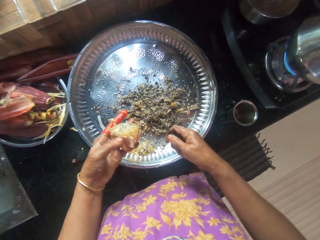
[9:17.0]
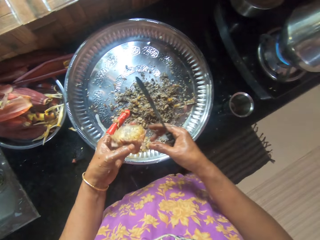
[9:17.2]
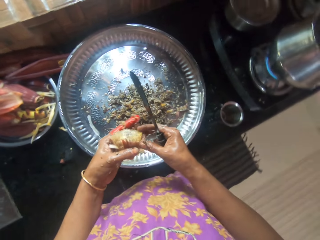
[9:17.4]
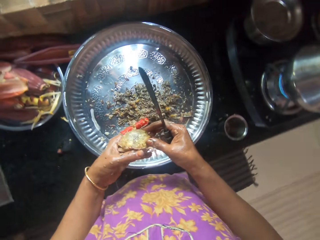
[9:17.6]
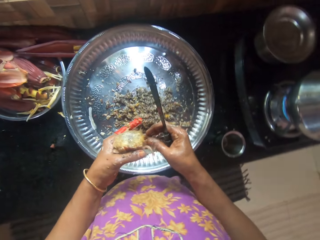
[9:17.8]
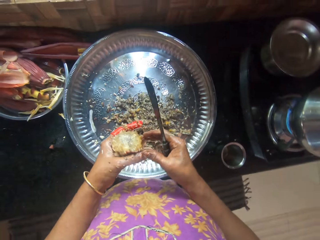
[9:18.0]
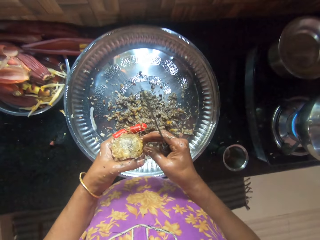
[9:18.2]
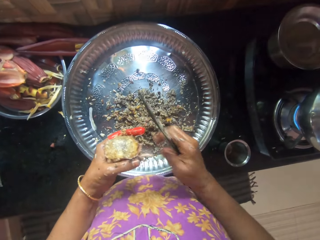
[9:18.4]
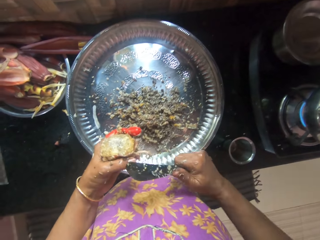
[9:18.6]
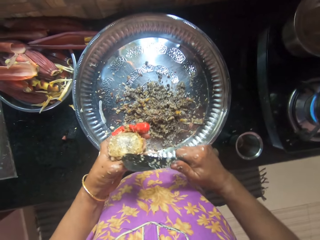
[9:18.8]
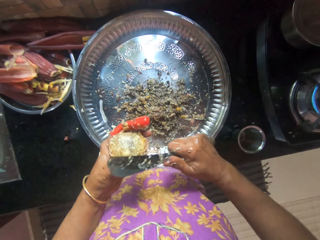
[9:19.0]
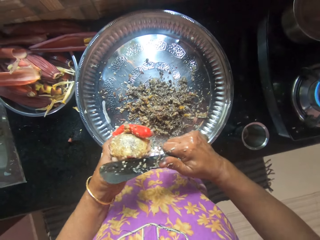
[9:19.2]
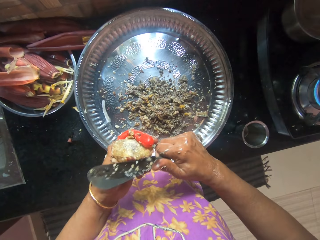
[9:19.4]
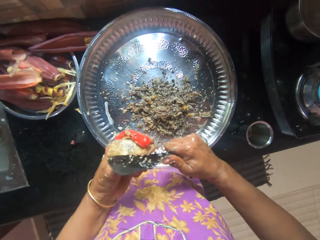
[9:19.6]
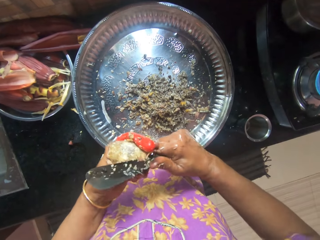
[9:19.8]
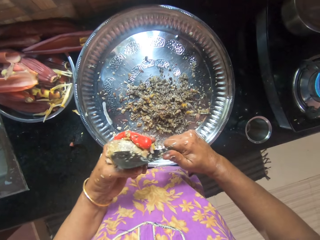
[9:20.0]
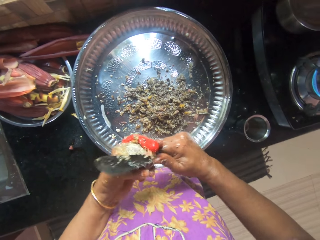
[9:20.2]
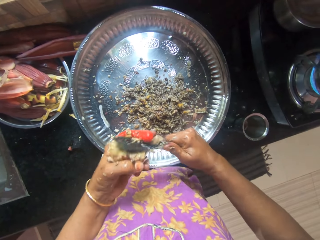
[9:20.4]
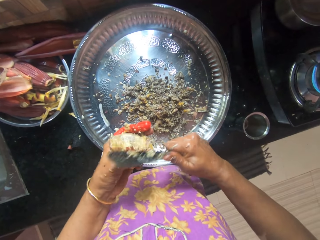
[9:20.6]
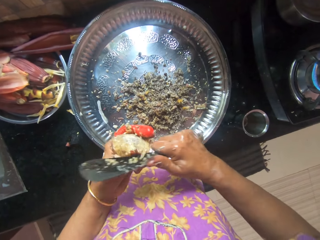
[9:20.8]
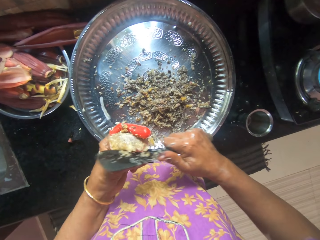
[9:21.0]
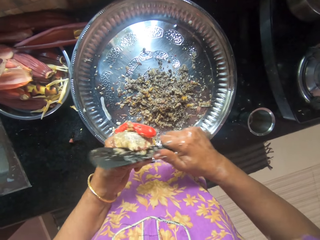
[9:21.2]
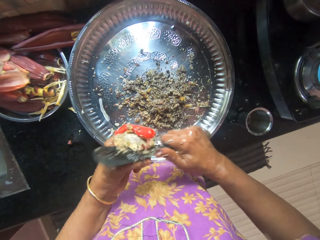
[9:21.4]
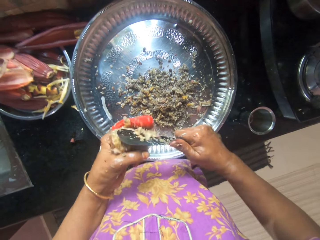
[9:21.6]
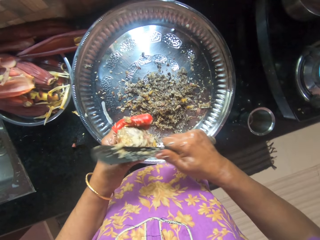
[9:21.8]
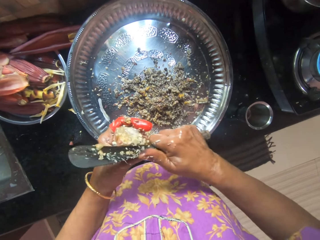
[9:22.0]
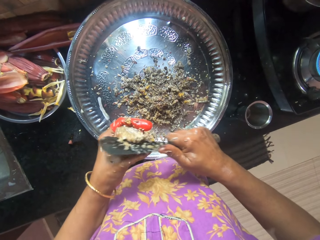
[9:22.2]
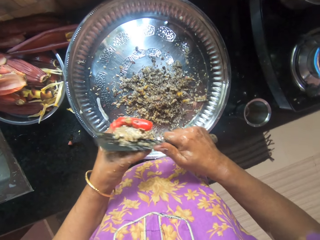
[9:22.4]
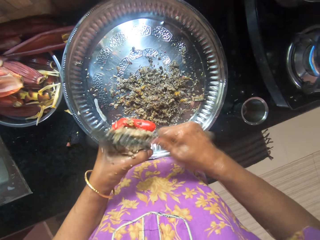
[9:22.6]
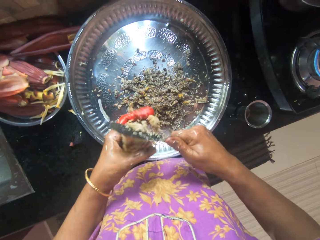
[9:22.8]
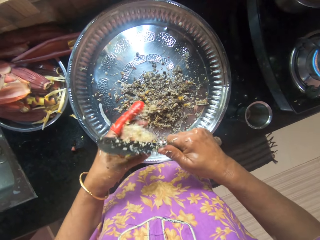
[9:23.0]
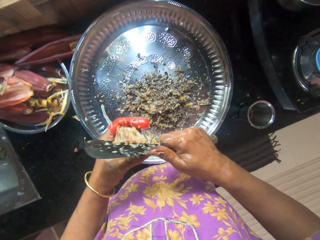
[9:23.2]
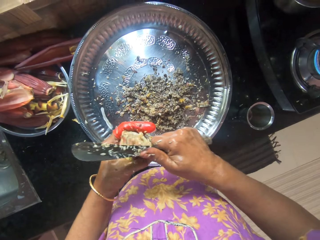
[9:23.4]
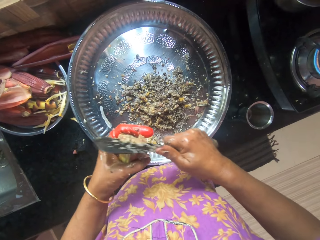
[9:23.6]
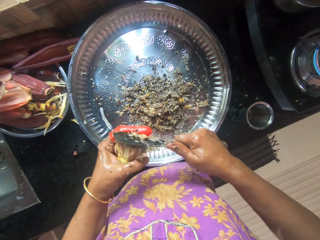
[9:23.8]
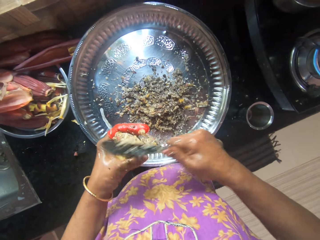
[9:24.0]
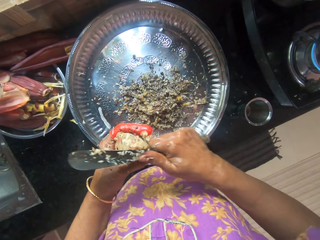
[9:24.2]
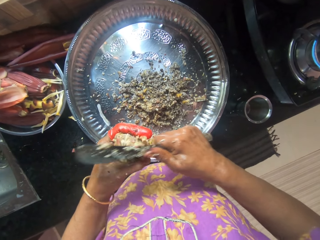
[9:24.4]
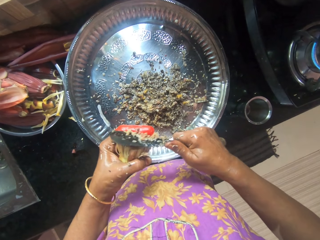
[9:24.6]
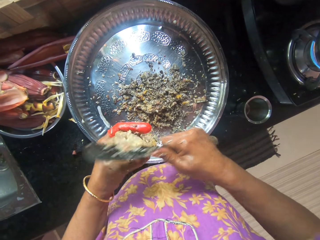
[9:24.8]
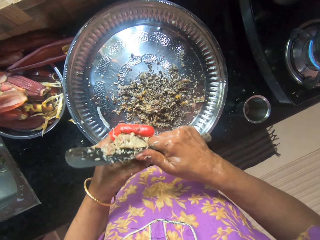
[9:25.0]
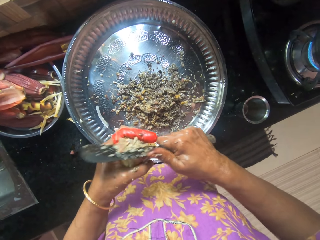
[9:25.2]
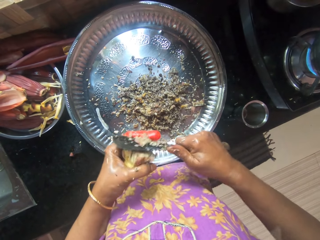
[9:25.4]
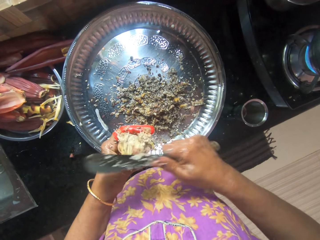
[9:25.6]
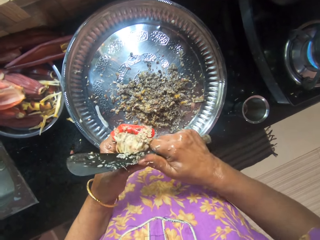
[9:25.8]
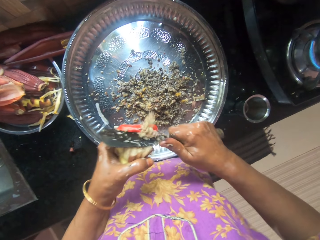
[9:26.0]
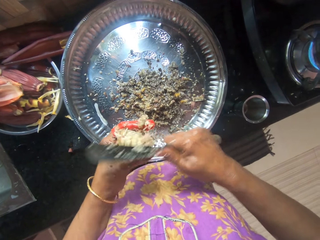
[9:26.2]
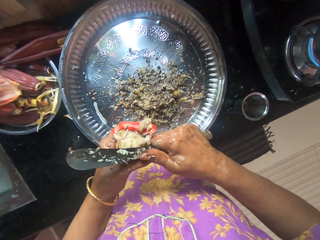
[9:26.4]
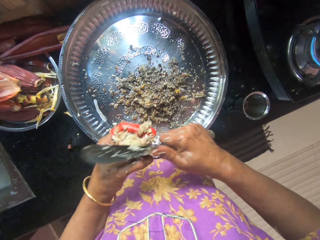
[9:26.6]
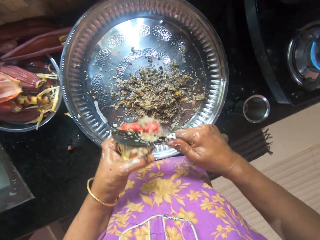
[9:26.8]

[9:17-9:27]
The camera wearer holds the banana bud. They slice a plantain flower with the knife into a tray.

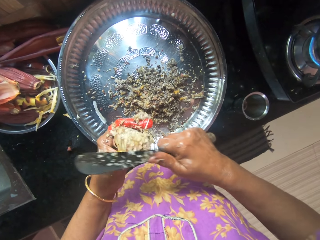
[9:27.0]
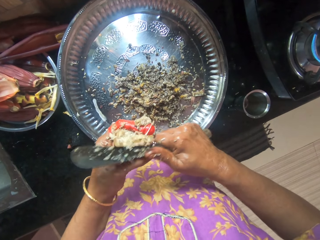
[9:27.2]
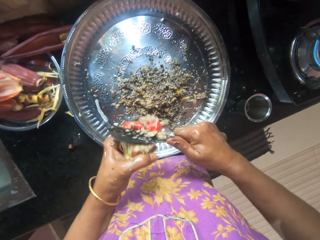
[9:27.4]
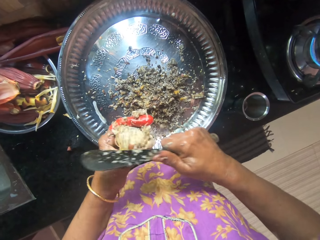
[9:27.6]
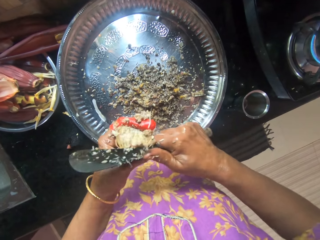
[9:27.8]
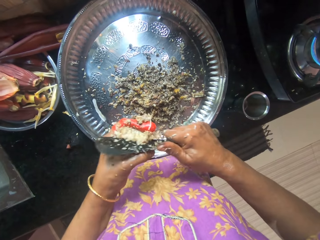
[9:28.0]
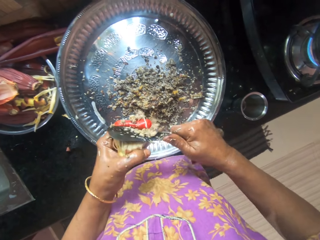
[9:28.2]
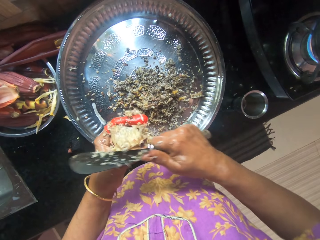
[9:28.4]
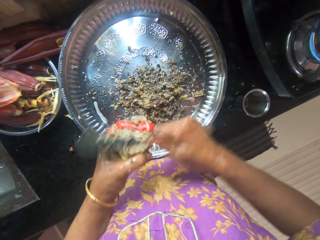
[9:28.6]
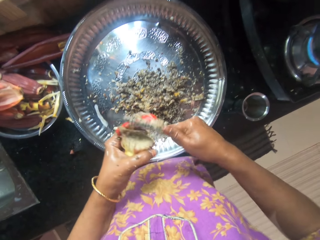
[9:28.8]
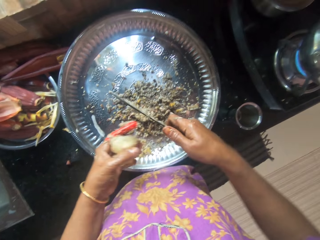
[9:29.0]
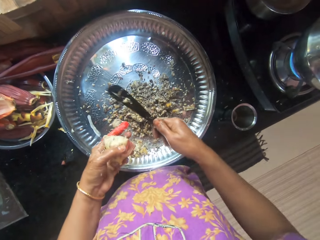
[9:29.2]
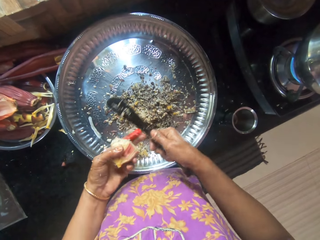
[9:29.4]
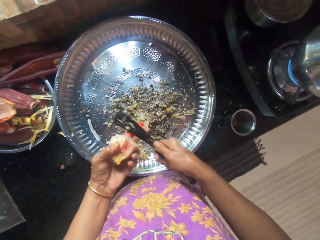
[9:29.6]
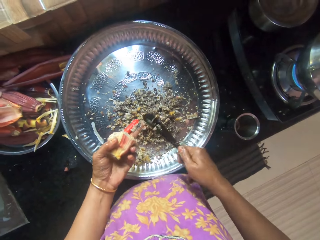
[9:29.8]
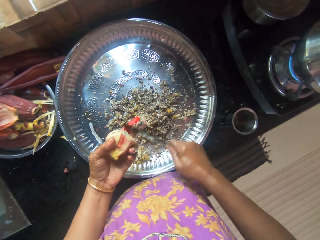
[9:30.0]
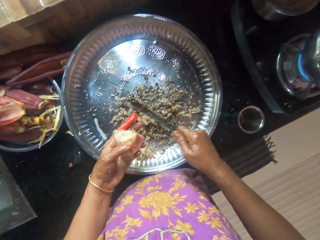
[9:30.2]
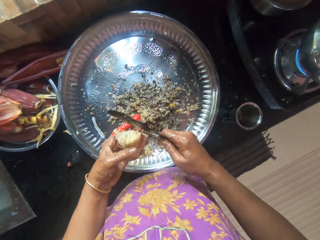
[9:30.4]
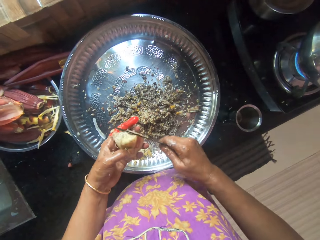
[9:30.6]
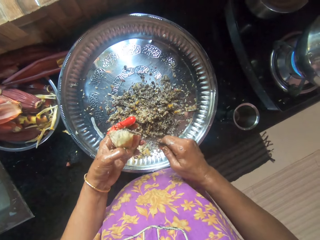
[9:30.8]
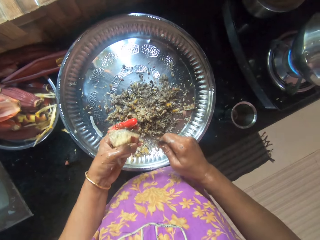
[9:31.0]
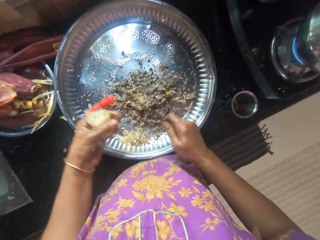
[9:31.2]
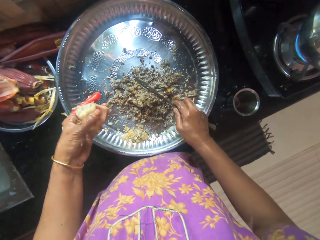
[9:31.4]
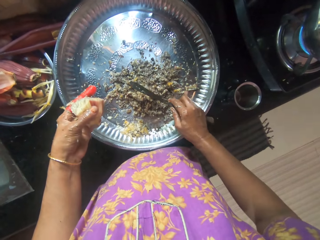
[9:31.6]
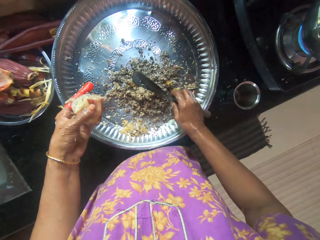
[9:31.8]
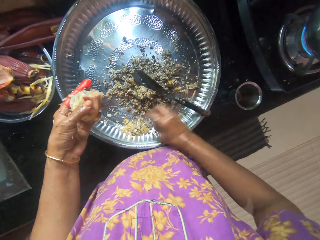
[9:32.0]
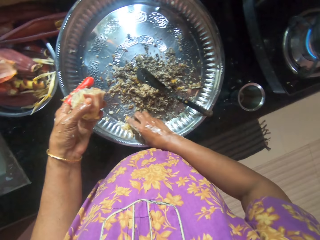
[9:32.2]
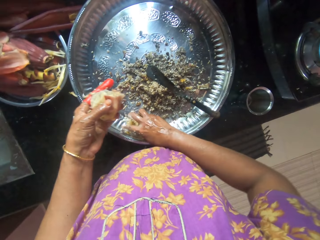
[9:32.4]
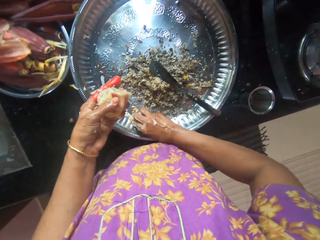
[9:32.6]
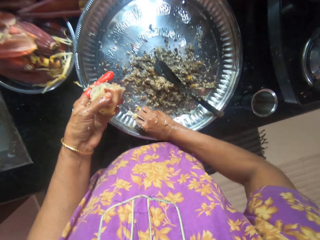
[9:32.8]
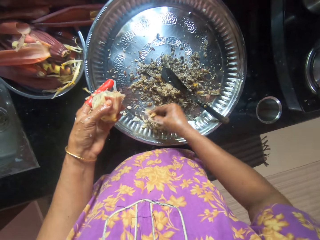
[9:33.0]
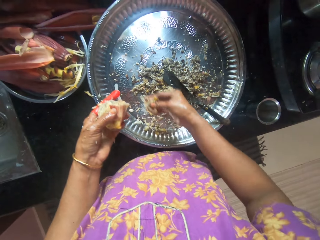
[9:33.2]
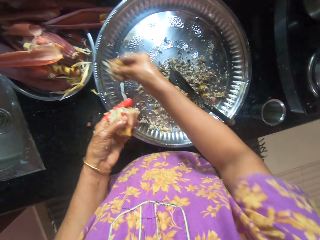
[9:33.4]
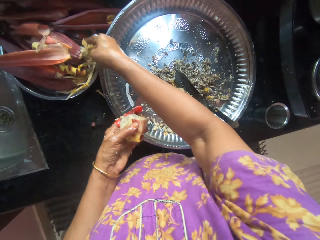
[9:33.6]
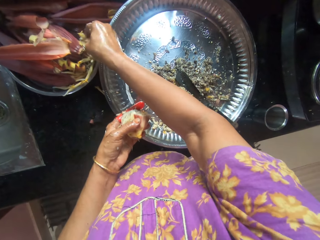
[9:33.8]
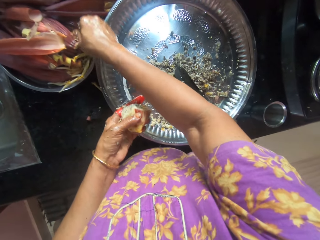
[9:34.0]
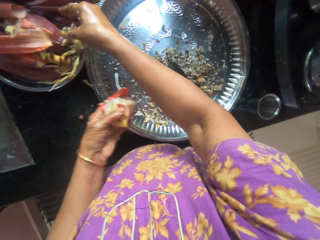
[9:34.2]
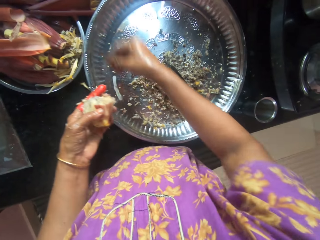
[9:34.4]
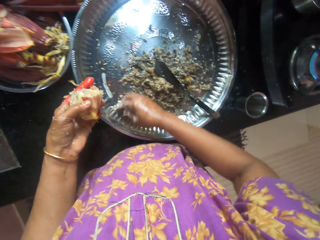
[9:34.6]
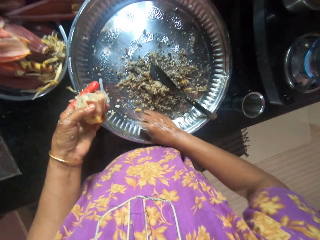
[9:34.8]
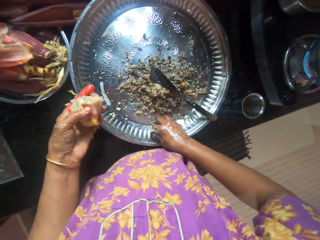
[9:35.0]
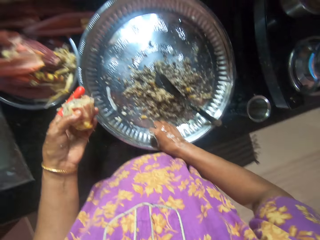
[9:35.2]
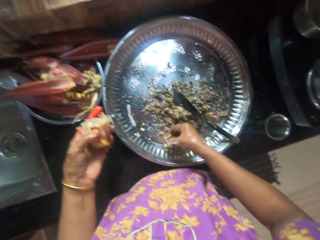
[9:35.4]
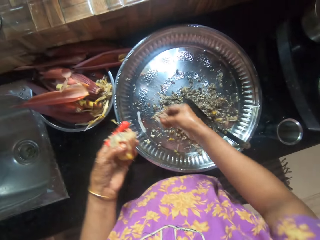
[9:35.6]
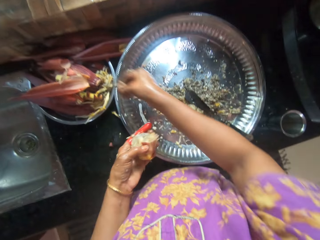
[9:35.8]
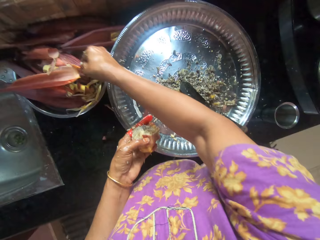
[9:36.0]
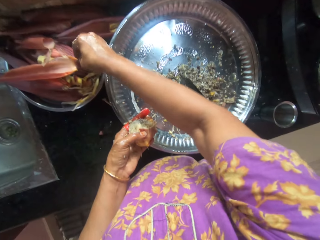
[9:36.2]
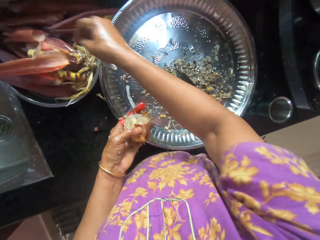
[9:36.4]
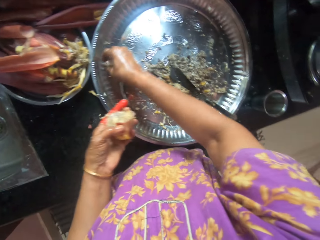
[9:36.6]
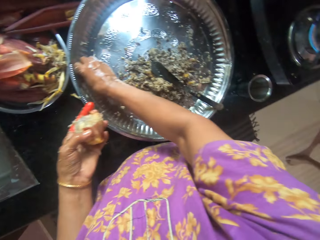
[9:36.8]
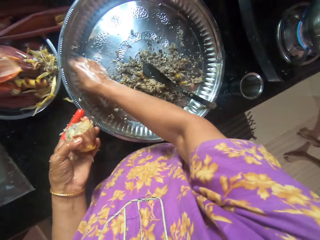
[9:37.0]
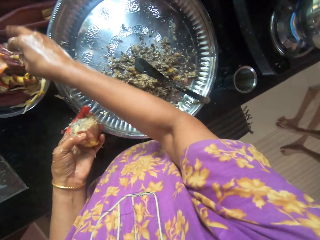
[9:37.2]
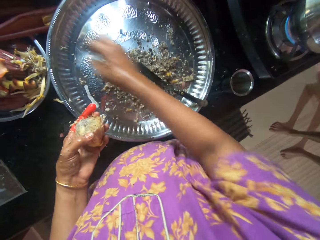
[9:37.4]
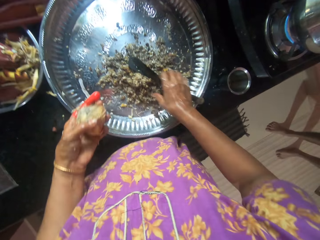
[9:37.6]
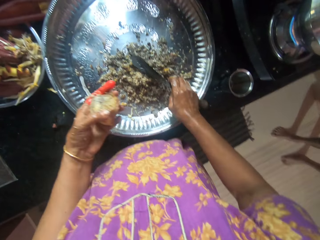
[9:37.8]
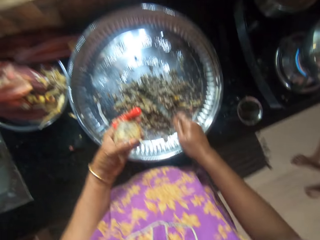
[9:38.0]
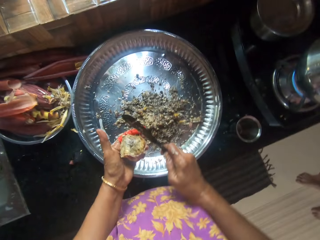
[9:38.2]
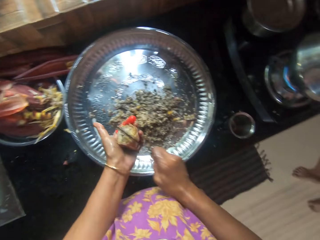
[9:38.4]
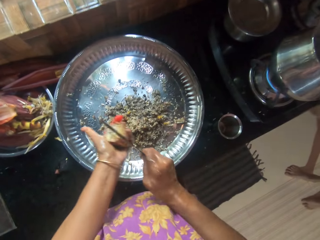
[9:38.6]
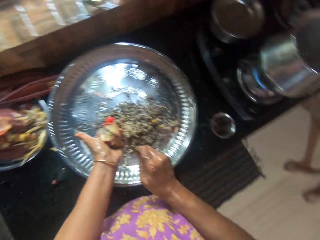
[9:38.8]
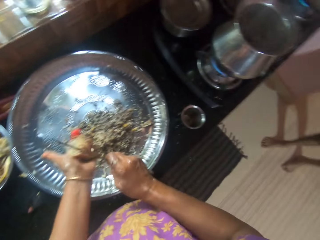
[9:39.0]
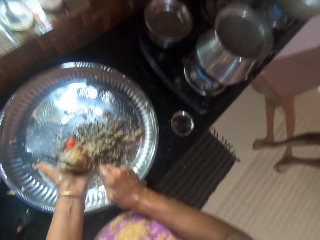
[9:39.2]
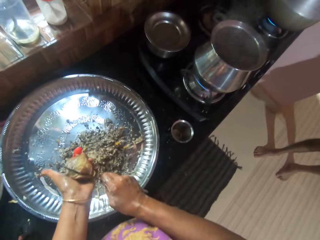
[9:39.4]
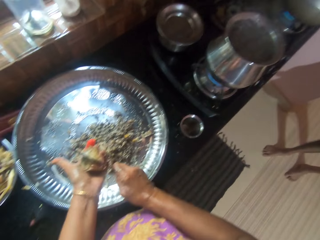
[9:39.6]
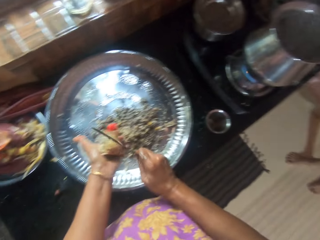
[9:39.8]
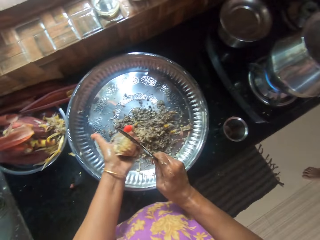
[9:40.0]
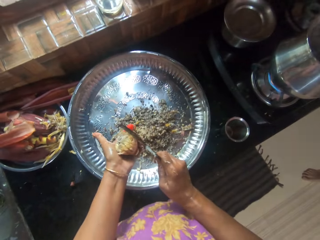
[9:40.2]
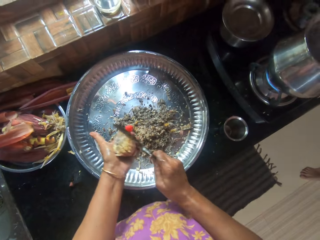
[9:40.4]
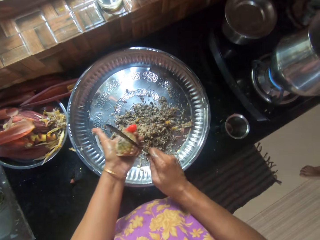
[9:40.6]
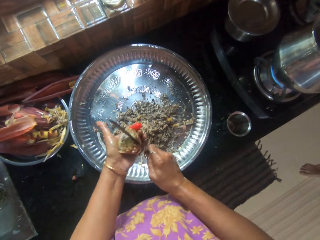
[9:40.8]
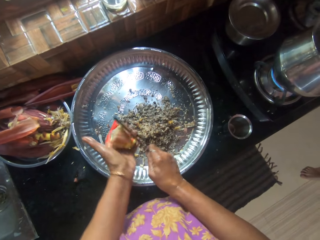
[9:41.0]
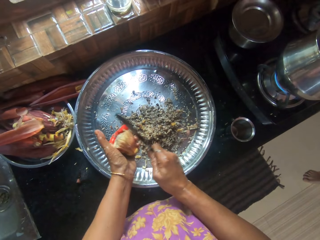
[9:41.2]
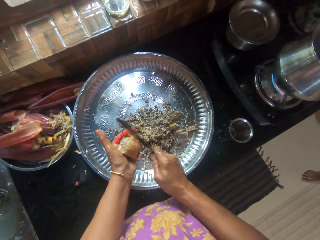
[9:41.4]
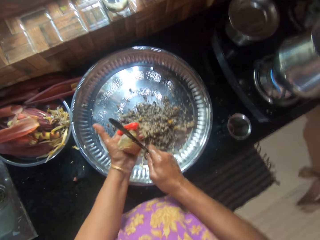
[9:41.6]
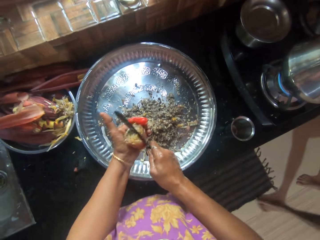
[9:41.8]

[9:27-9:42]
The camera wearer wipes the knife in her right hand with her left finger. She drops the knife into the tray of chopped plantain flower. She packs some plantain flower shaft or bud remains from the tray of chopped plantain flower with her right hand. She drops some plantain flower shaft into another tray or container of plantain flower on the cabinet with her right hand. She drops some plantain flower shaft in the other tray of plantain flower with her right hand. She picks the bud remains, puts the bud remains in the container, picks the bud remains and puts the bud remains in the container. She picks up the knife in the tray of chopped plantain flower with her right hand. She chops the plantain flower in her left hand with the knife in her right hand.
